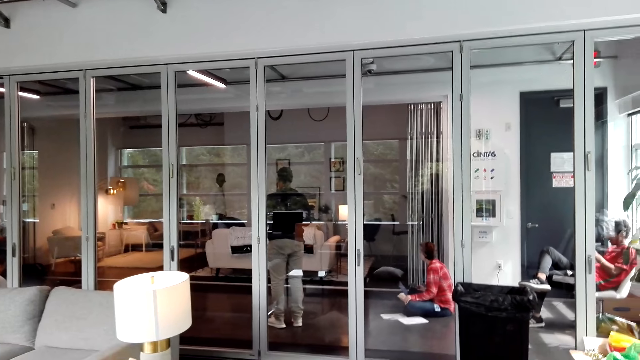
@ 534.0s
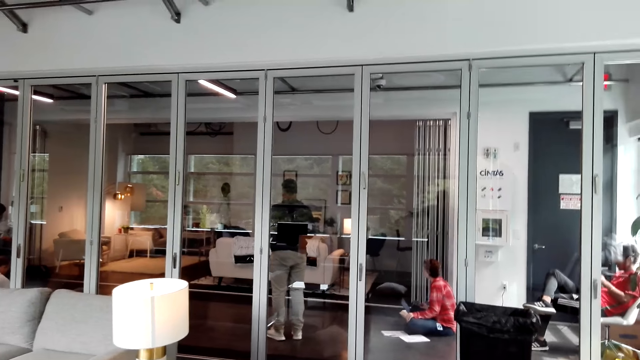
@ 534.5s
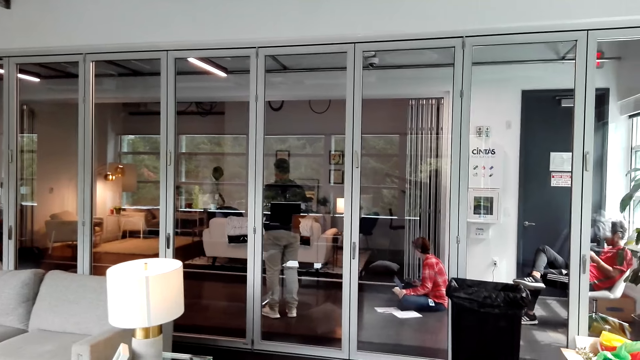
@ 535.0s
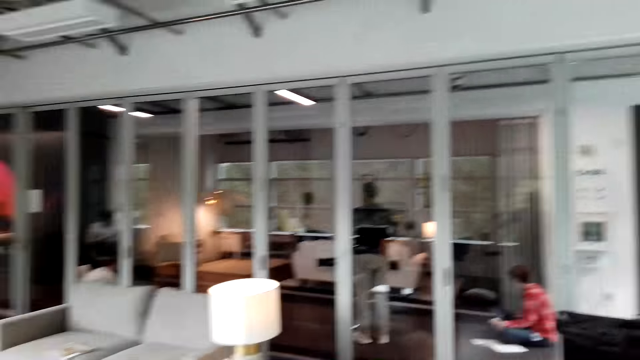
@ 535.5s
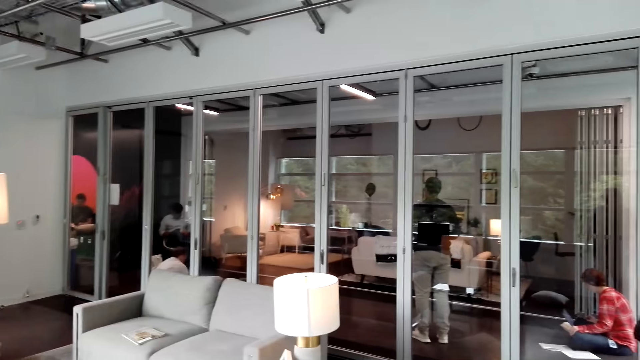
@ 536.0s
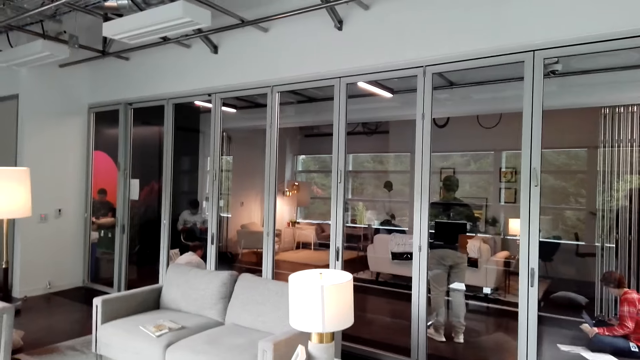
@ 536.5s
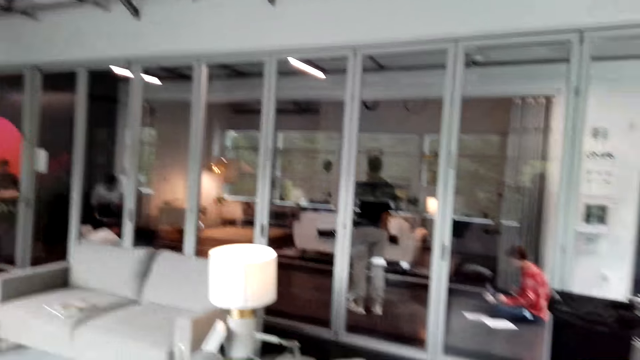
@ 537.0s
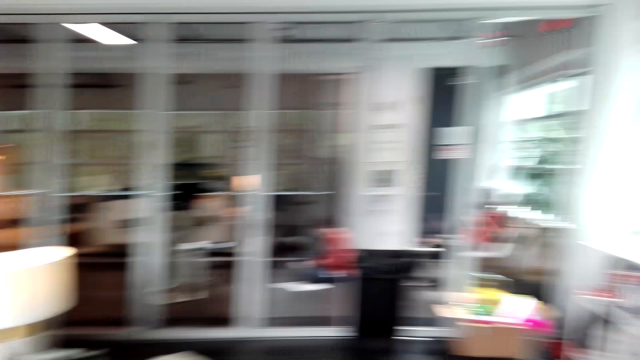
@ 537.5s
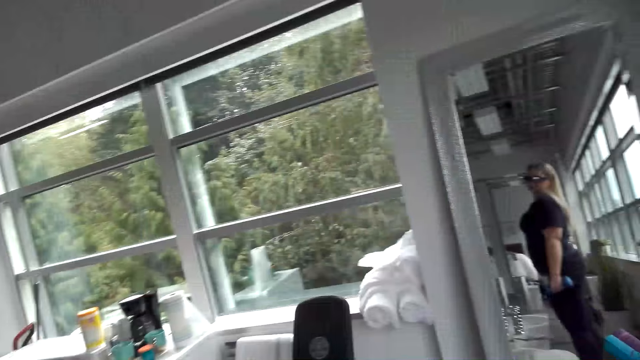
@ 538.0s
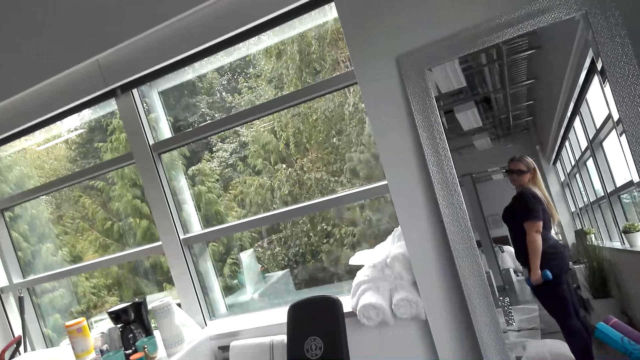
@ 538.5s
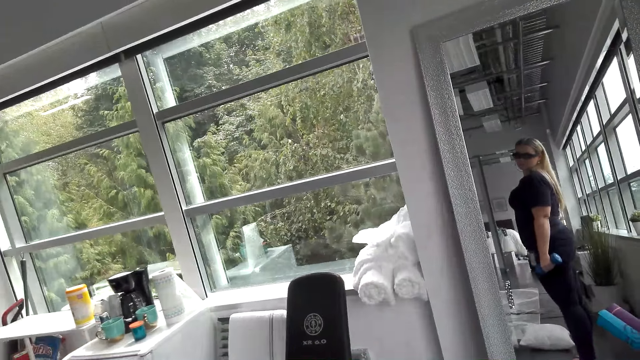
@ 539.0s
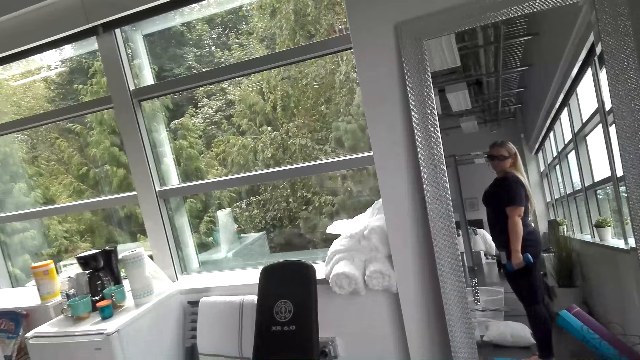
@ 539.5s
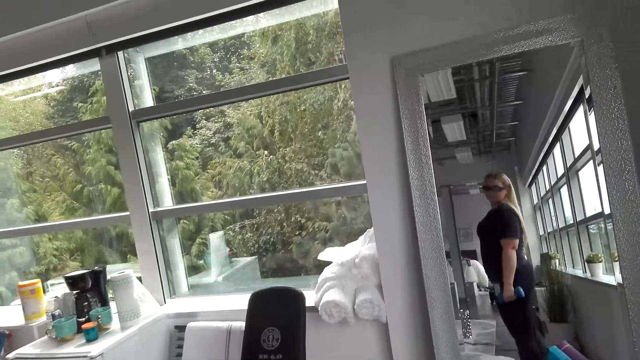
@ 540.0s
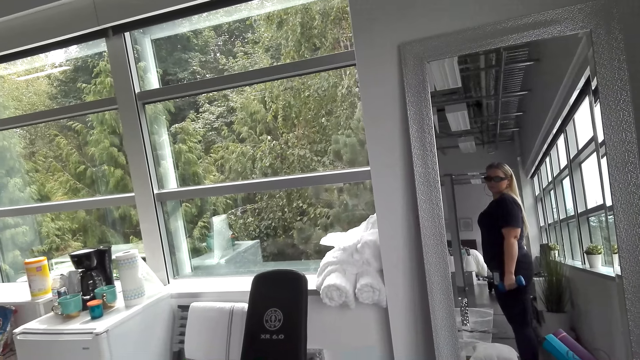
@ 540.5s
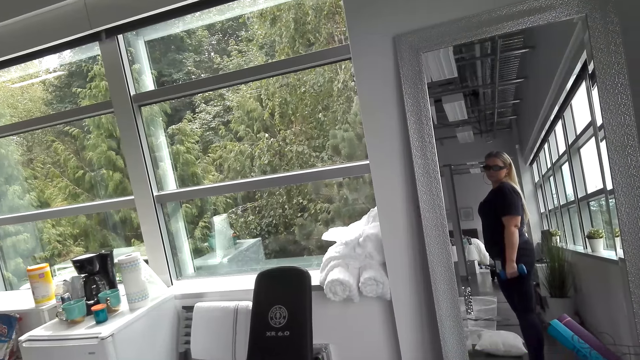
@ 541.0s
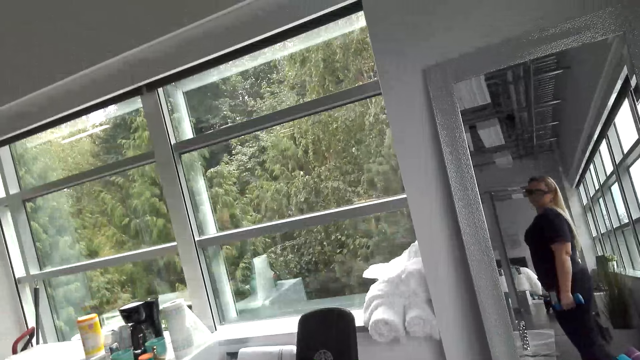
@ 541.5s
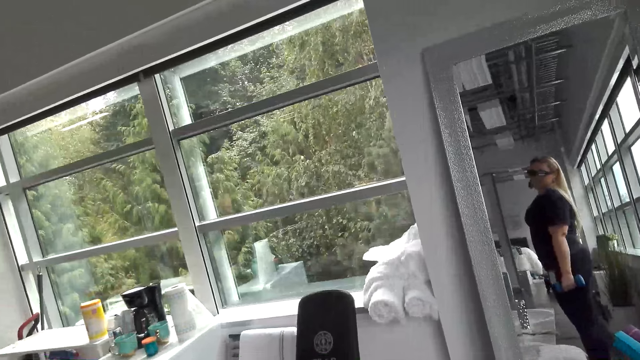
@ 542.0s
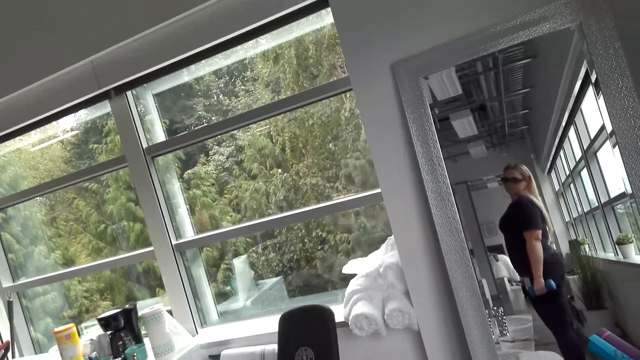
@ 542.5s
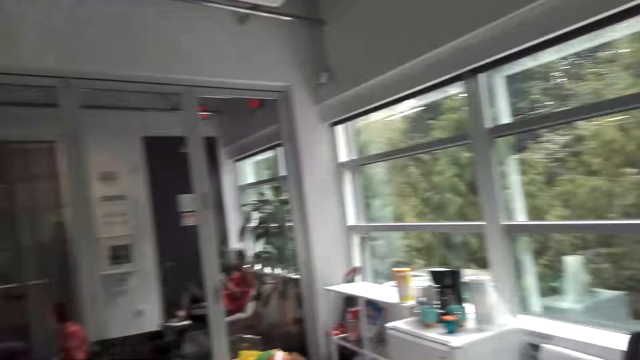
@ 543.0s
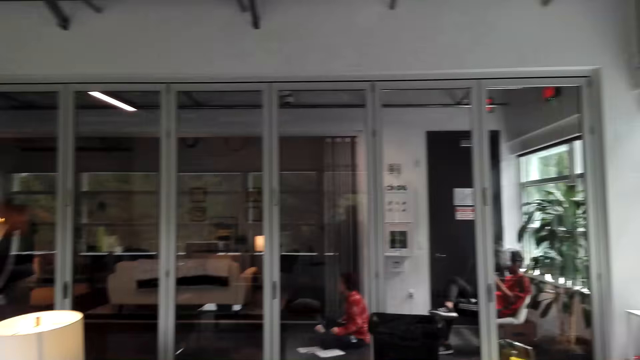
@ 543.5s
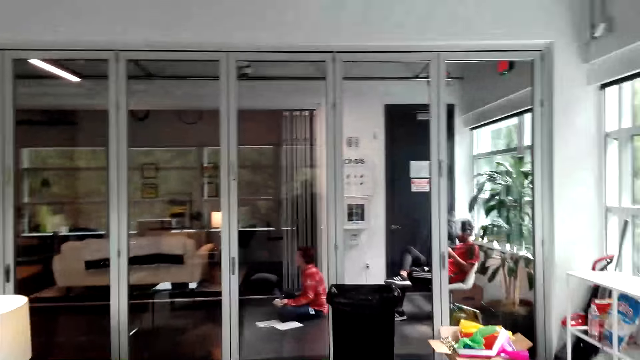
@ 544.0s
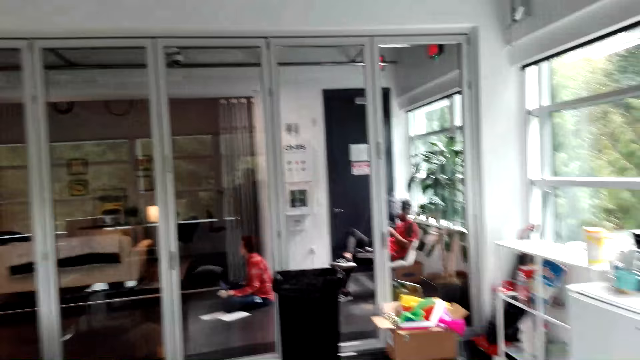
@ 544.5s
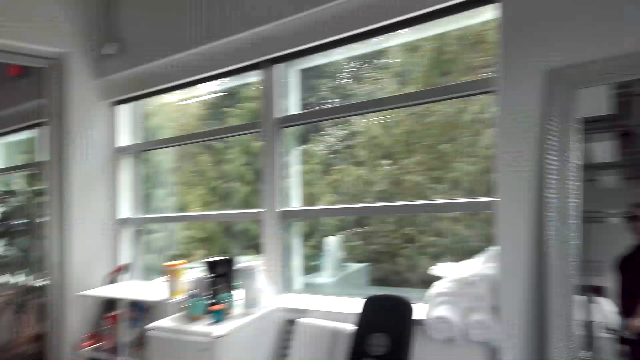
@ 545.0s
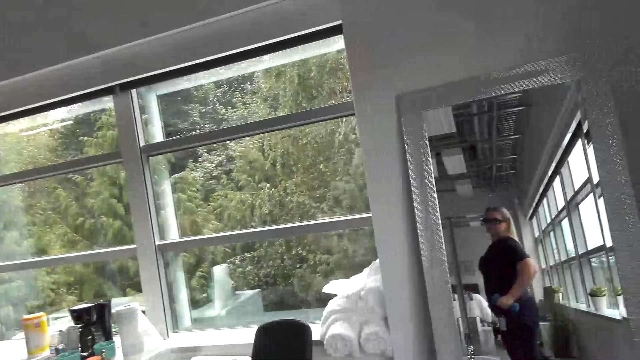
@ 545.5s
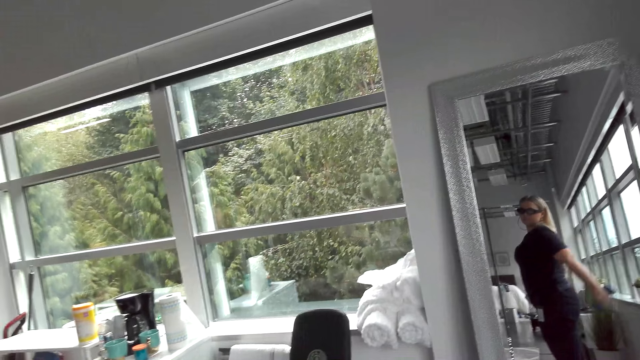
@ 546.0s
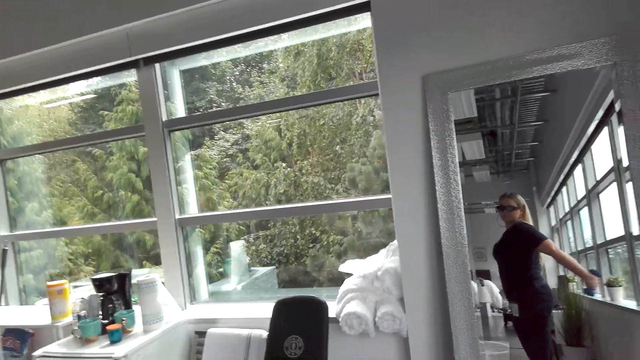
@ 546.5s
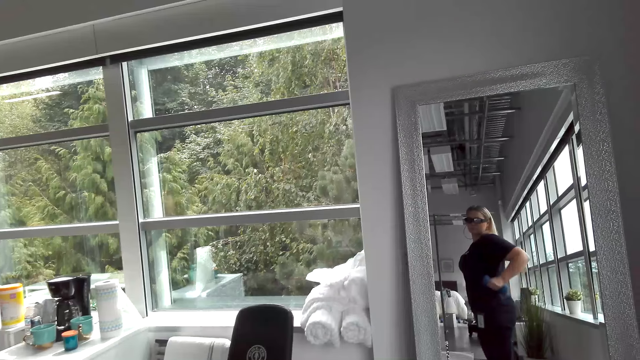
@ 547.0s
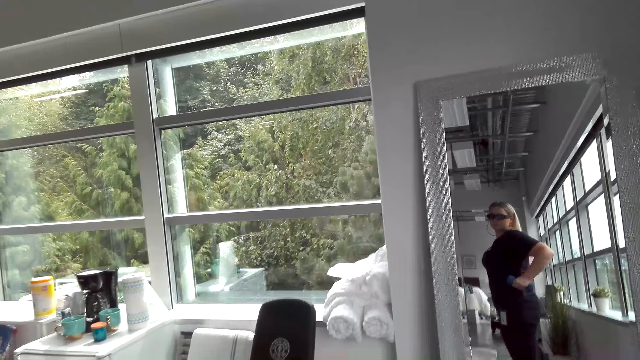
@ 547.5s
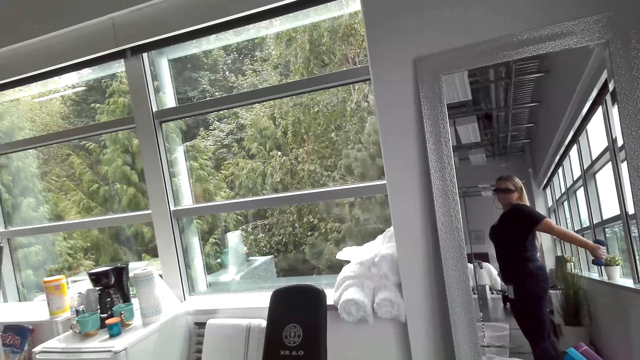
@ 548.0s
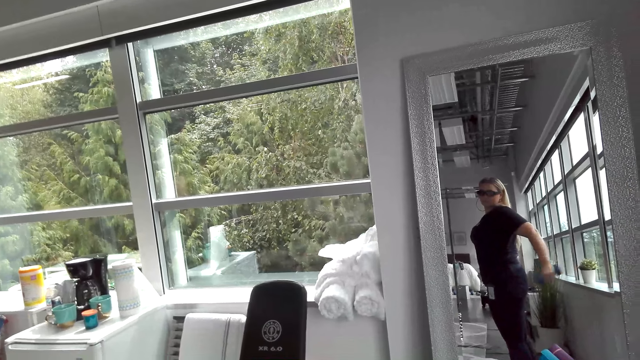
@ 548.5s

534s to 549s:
The camera wearer looks at the mirror. They look around the room. They exercise with the dumbbells. They look at the mirror.

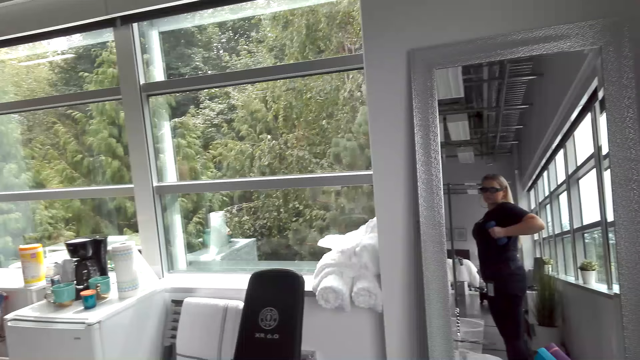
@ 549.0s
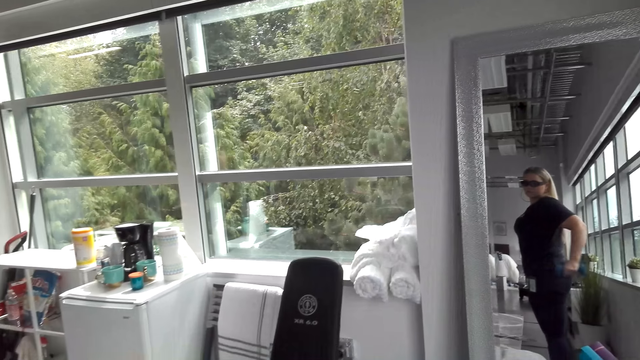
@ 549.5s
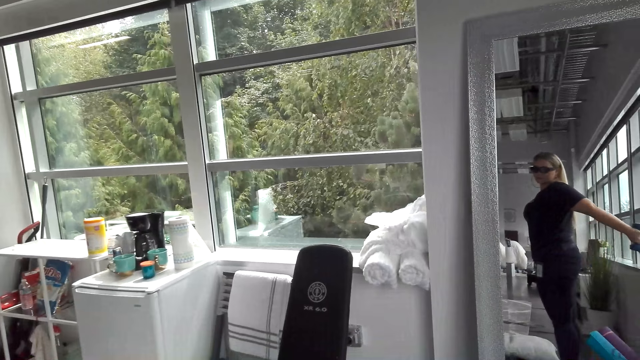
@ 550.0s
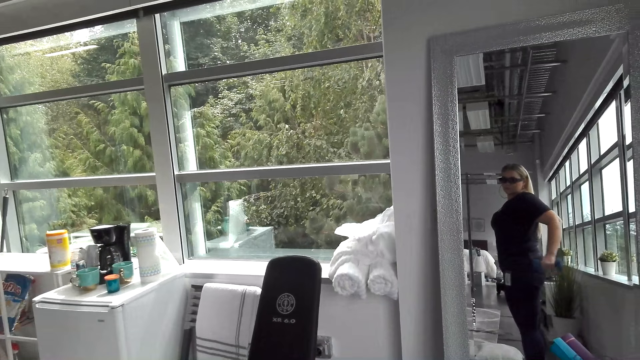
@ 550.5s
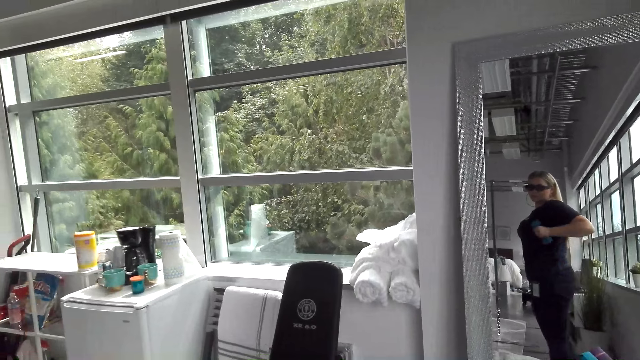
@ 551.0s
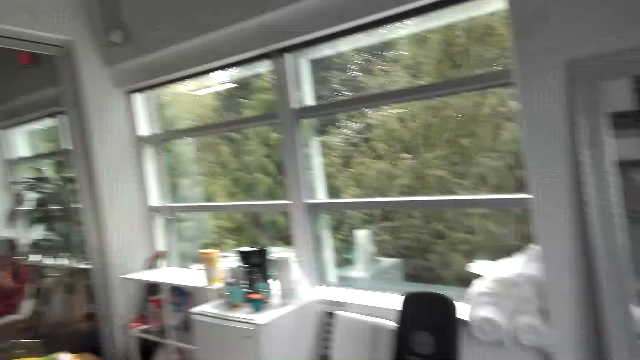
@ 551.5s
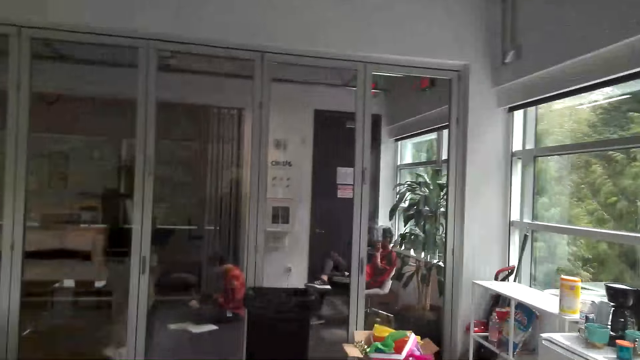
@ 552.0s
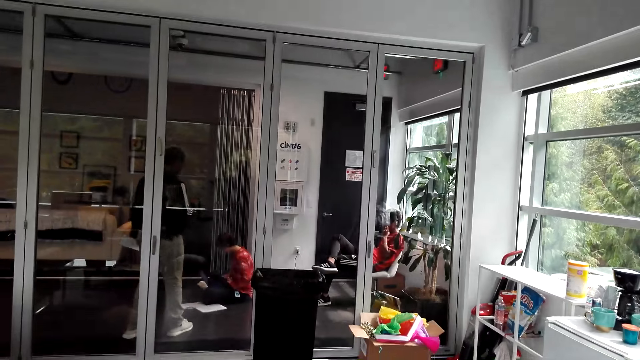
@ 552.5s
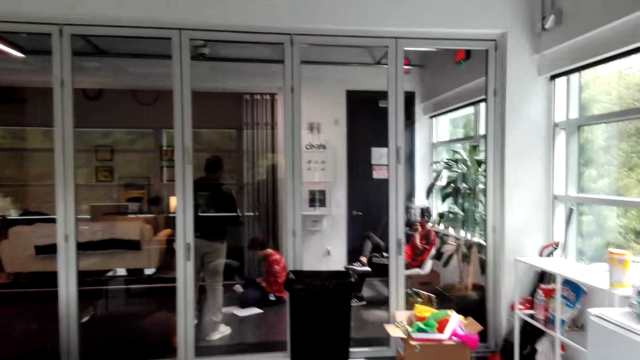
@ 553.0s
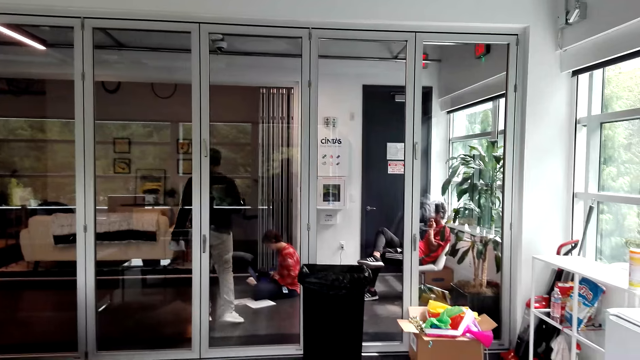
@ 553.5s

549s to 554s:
The camera wearer looks around the room.
